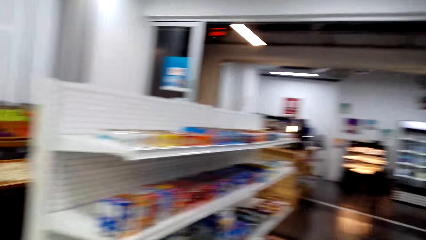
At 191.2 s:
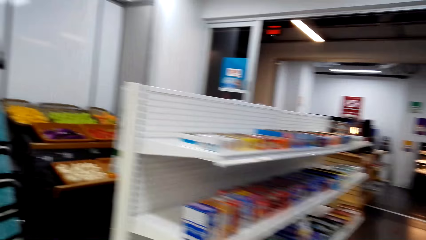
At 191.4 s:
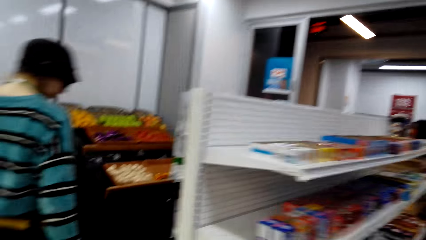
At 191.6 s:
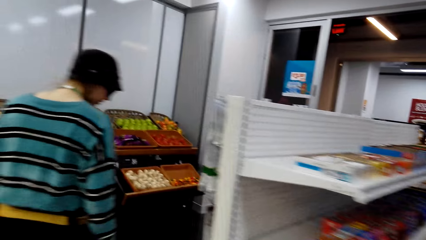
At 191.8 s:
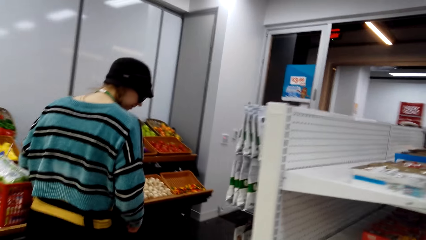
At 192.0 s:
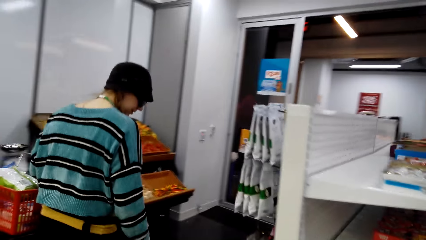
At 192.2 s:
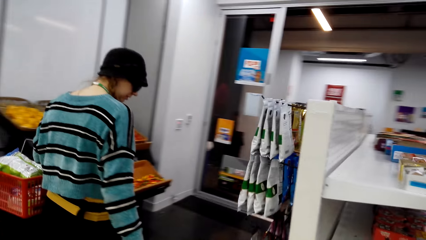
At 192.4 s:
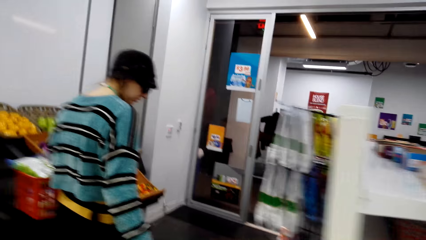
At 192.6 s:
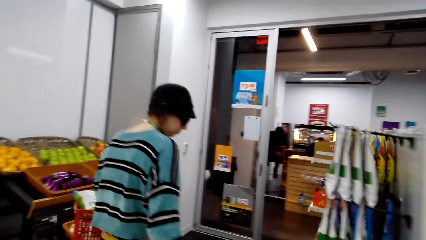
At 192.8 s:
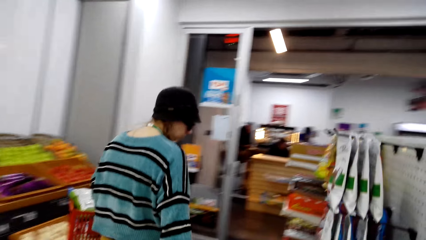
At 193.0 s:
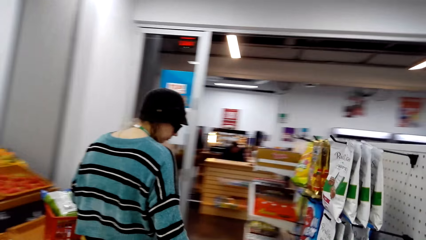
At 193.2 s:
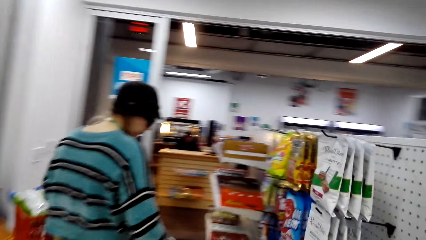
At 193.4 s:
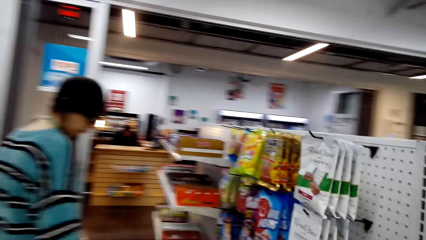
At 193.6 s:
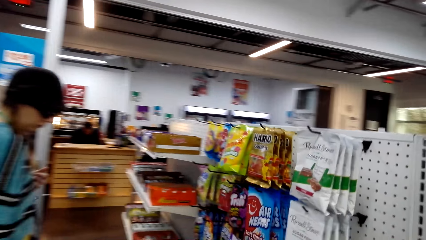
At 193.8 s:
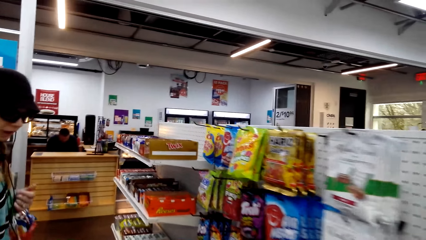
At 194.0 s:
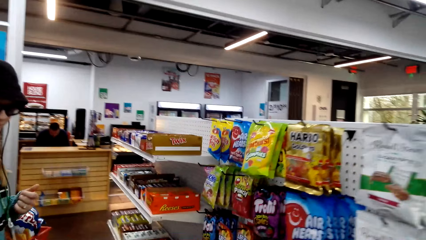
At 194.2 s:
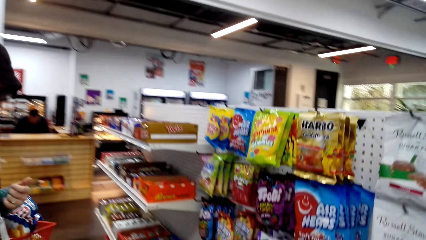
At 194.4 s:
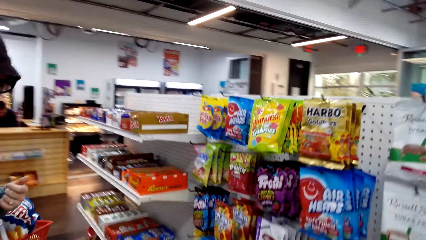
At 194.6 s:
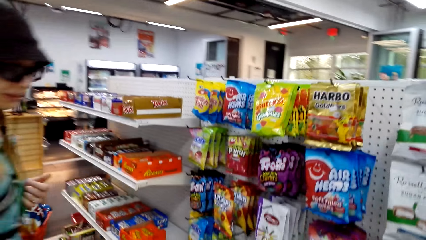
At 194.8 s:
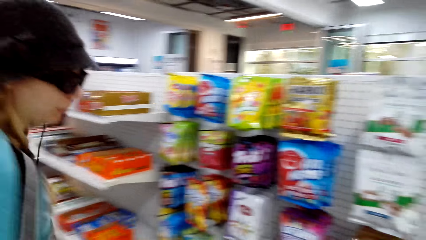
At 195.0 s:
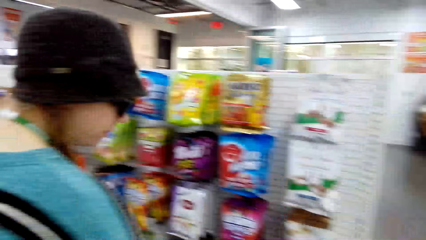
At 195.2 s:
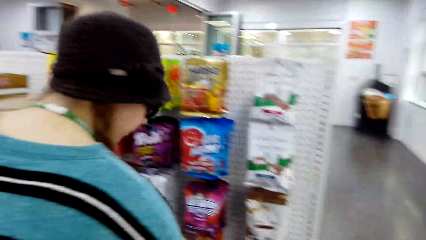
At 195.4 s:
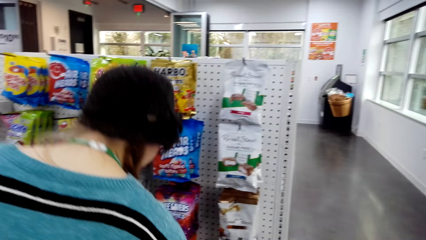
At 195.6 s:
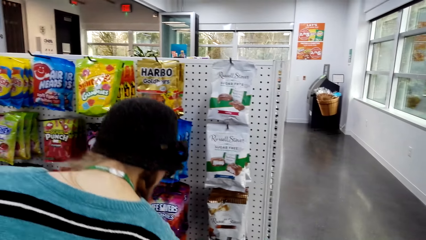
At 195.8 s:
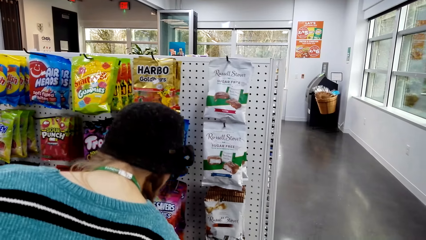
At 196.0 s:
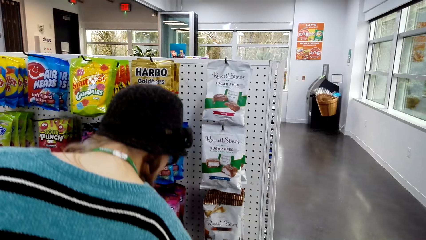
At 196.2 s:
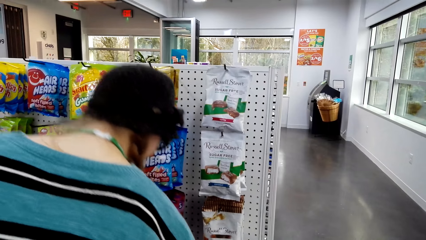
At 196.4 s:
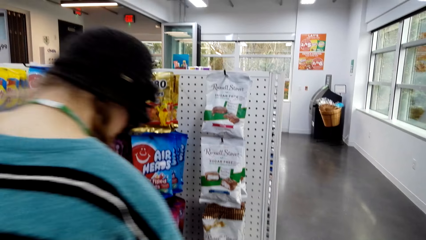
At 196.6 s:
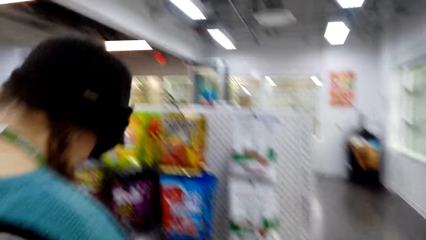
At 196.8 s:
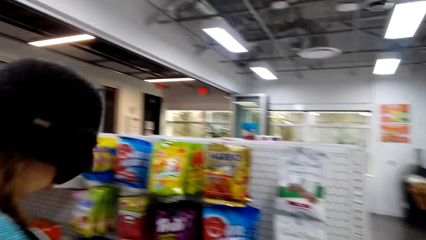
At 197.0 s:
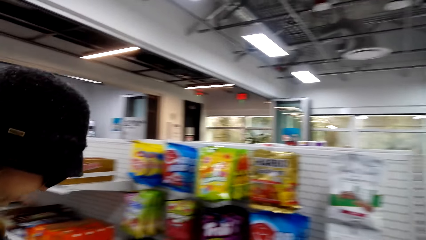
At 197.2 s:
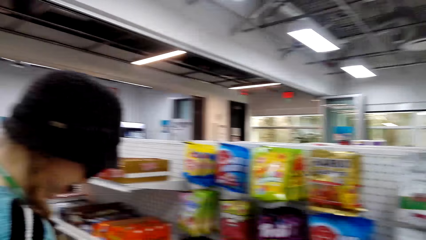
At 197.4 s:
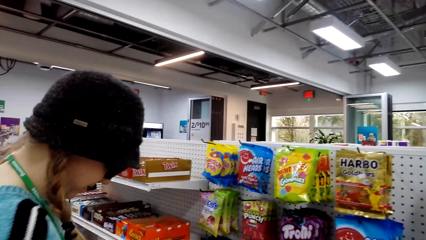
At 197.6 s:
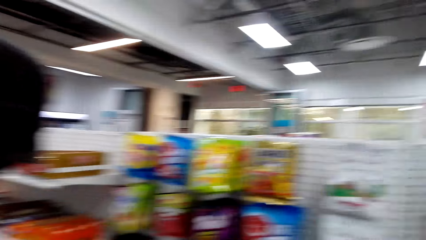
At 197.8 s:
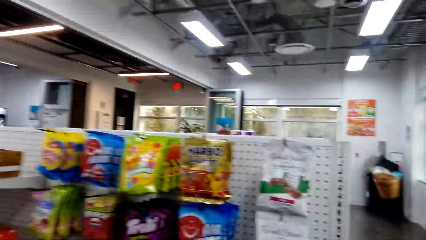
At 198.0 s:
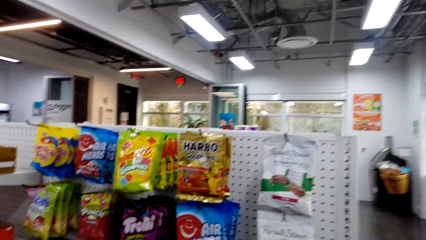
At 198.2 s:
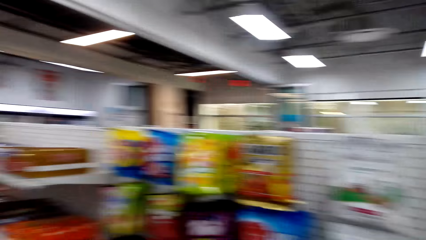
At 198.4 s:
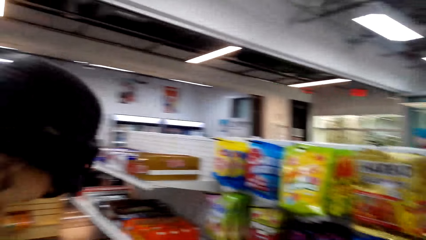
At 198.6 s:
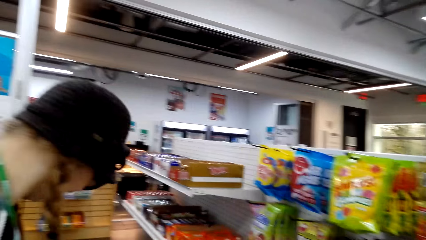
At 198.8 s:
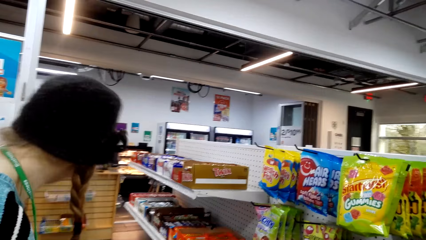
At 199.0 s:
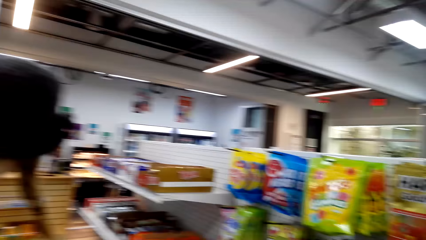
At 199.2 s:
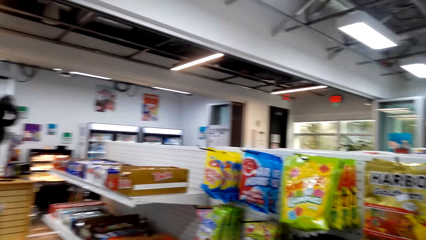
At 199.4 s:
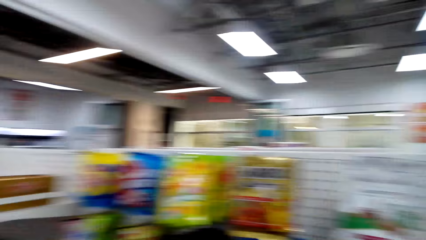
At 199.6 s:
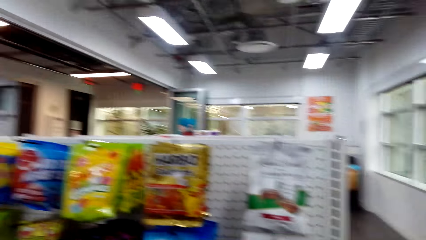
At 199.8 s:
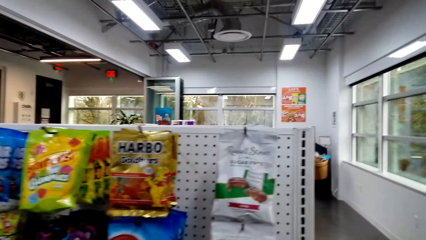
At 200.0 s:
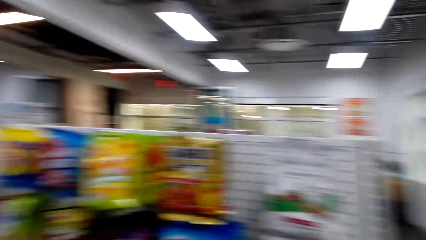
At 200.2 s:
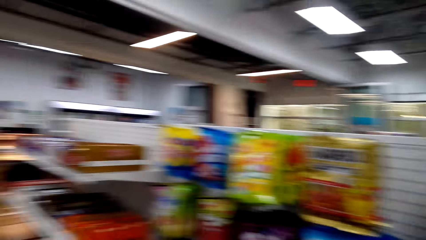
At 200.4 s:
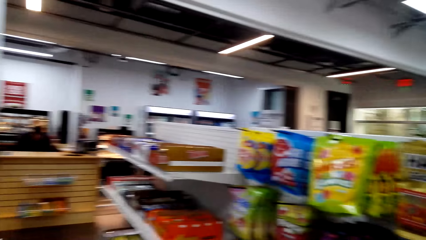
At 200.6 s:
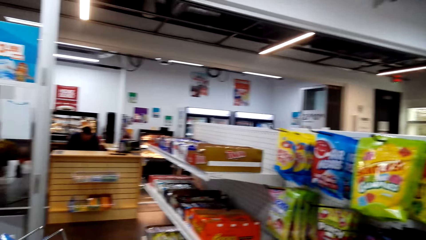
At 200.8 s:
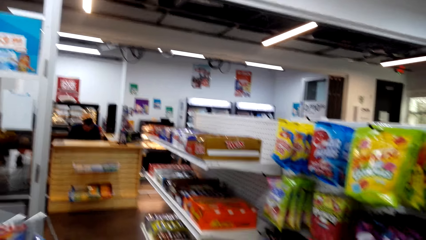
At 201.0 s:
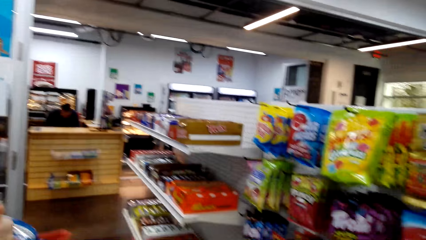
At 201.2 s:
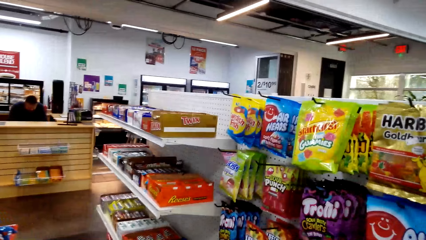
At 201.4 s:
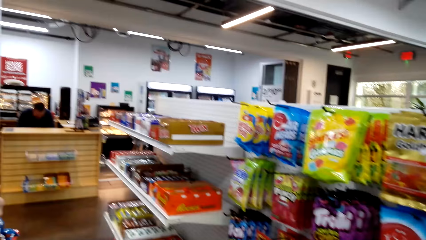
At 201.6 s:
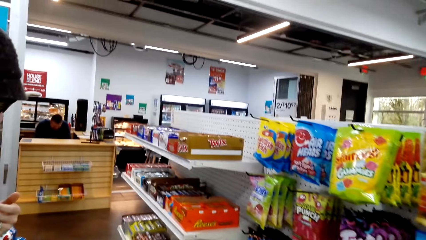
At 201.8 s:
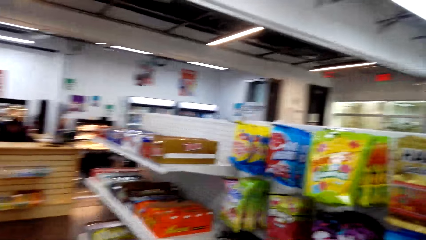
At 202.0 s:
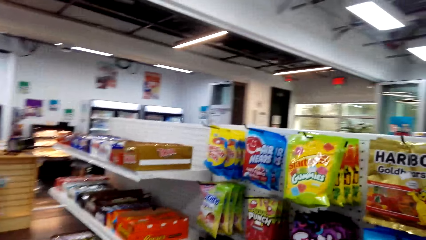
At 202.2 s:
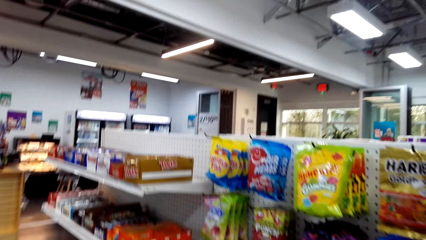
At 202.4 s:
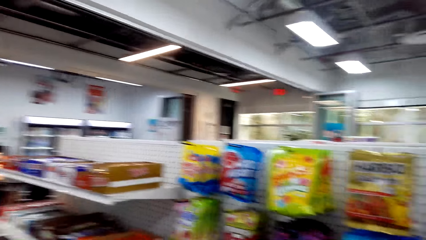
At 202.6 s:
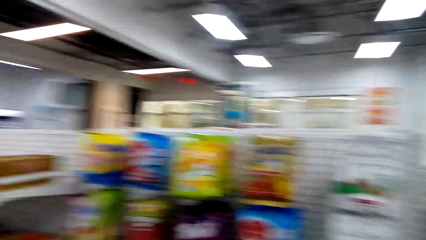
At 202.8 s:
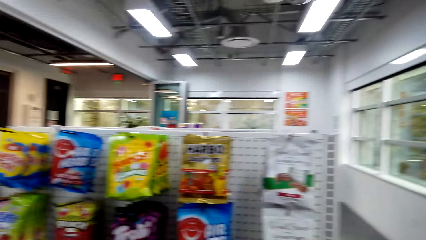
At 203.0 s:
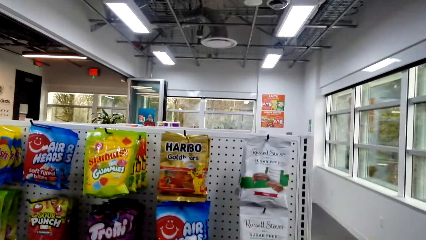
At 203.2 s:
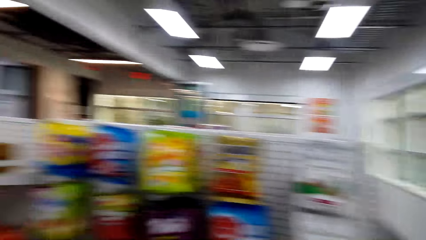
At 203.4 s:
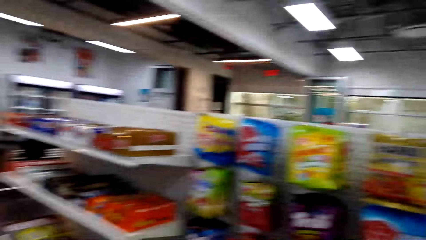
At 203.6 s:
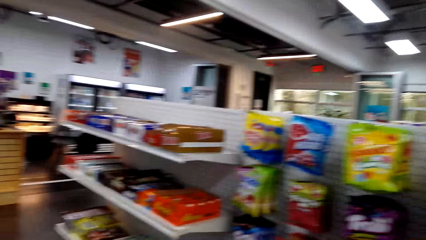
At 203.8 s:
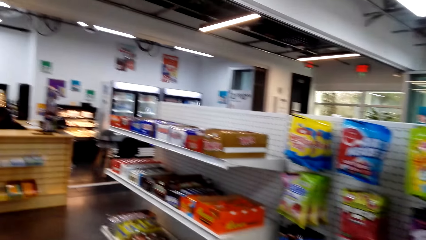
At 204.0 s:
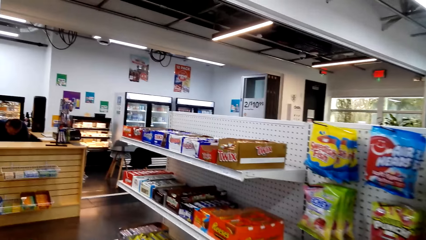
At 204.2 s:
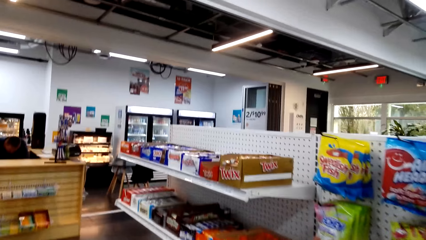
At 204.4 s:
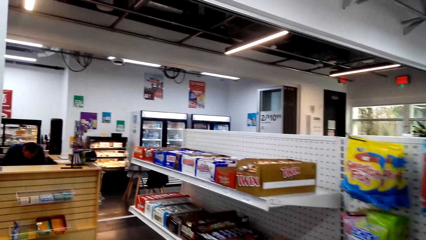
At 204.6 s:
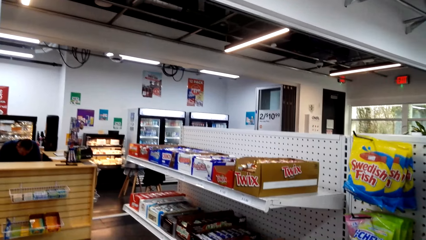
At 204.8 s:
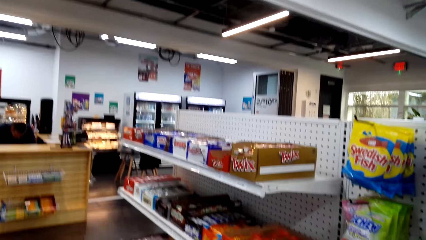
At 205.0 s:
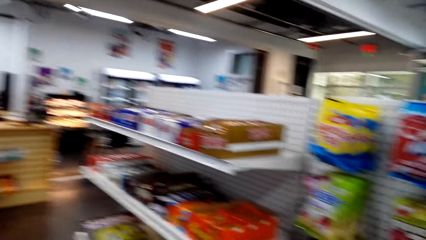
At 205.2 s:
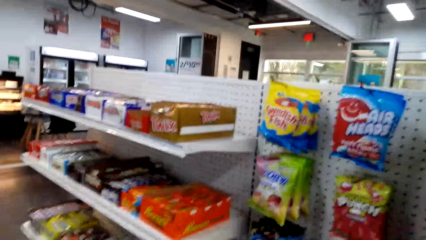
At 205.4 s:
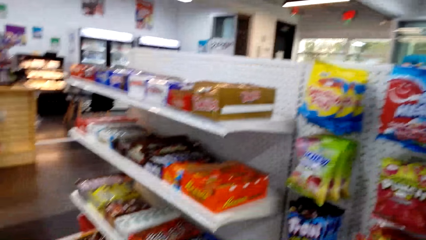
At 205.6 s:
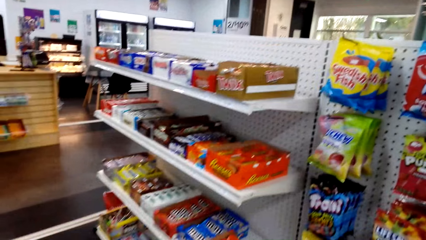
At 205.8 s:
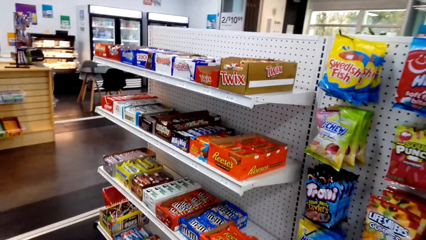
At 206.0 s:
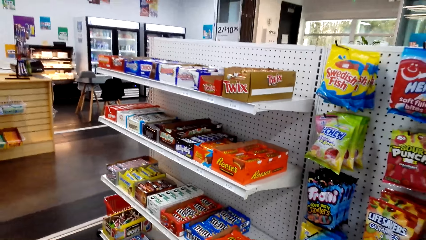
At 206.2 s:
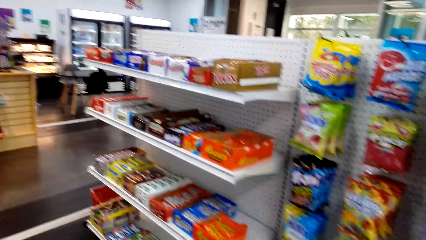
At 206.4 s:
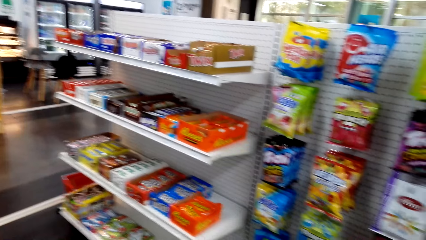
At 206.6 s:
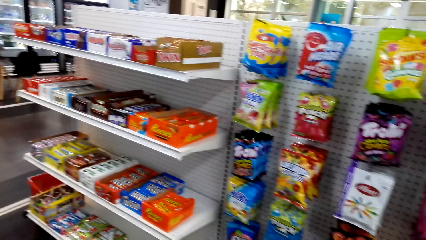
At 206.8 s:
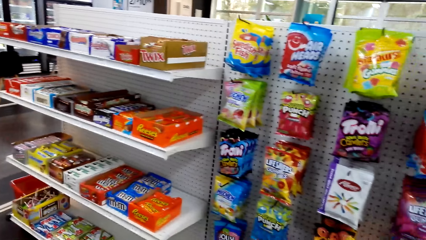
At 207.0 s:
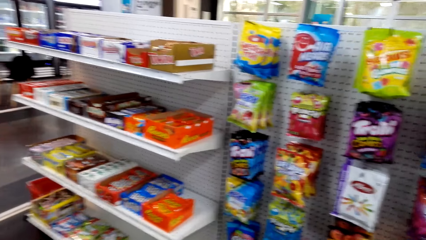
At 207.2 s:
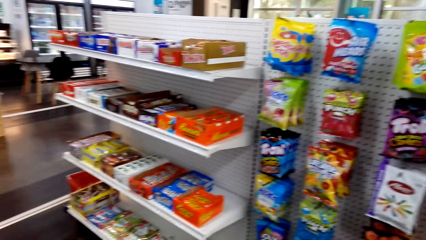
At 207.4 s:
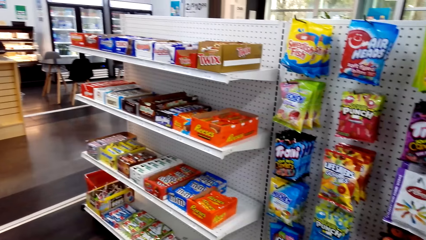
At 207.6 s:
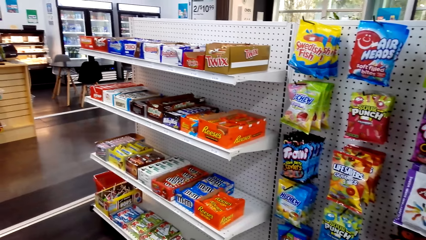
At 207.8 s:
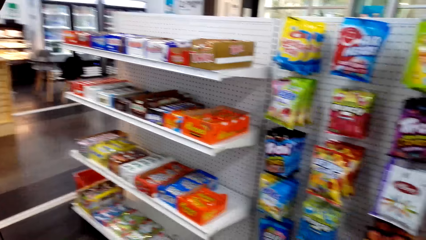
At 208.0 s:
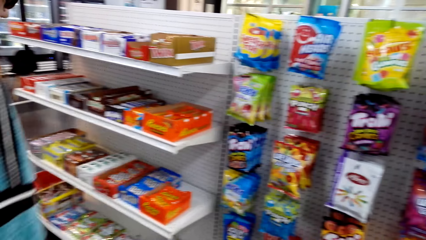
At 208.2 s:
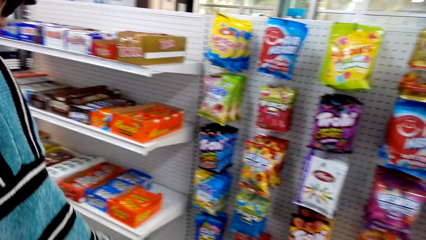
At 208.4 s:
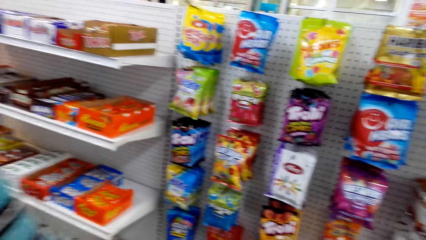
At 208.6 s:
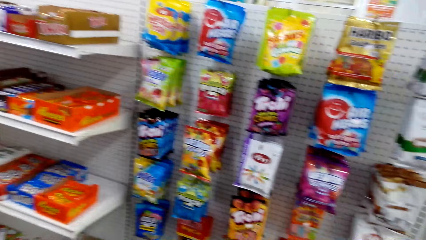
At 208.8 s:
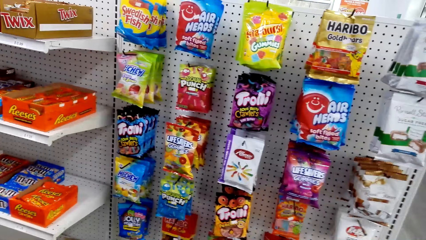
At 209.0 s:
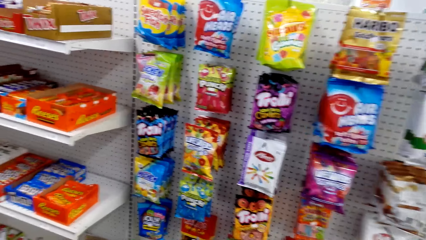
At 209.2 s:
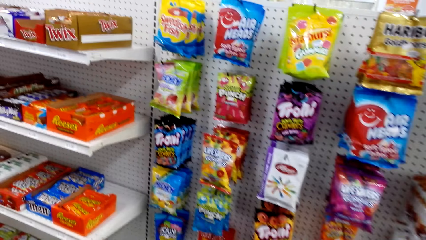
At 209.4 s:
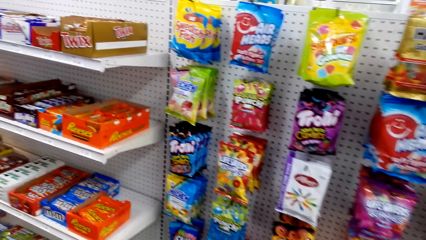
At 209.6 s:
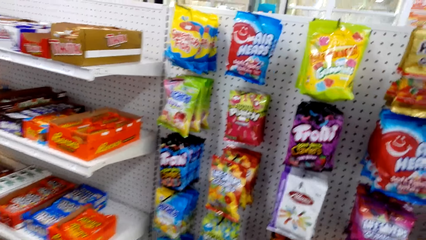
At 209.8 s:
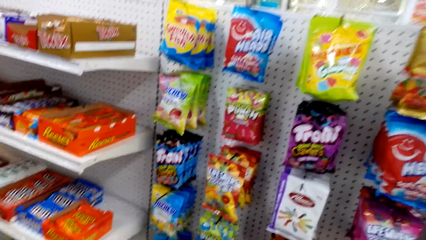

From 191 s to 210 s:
The camera wearer looks around. A woman looks at the items on the shelf. The woman picks the item. The camera wearer converses. The woman looks at the item on the shelf.
